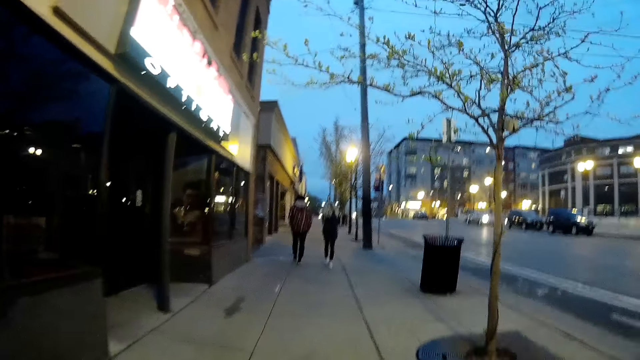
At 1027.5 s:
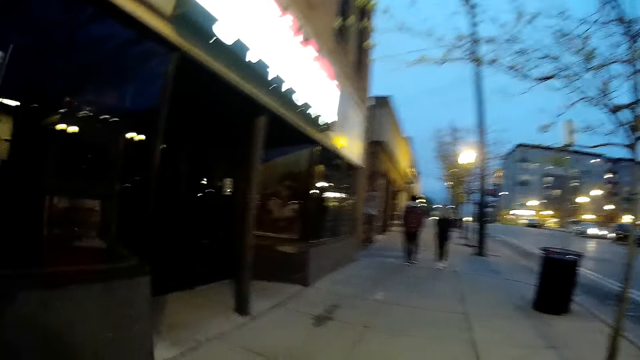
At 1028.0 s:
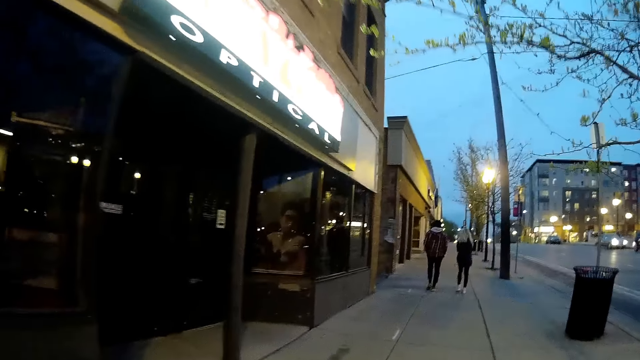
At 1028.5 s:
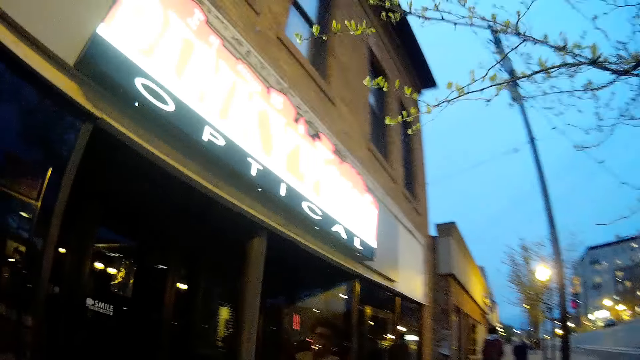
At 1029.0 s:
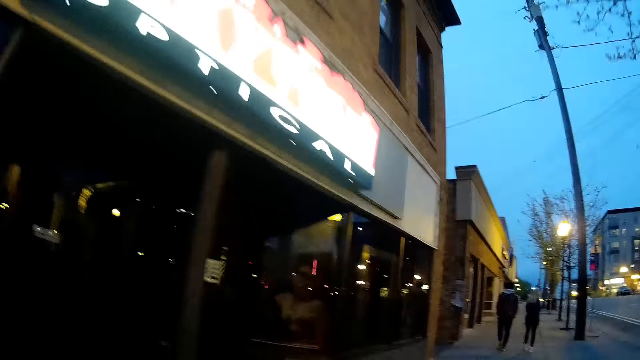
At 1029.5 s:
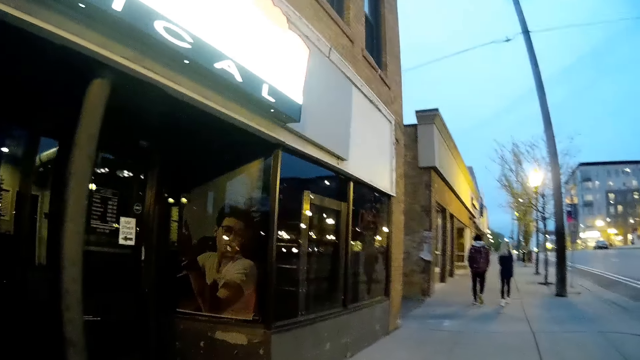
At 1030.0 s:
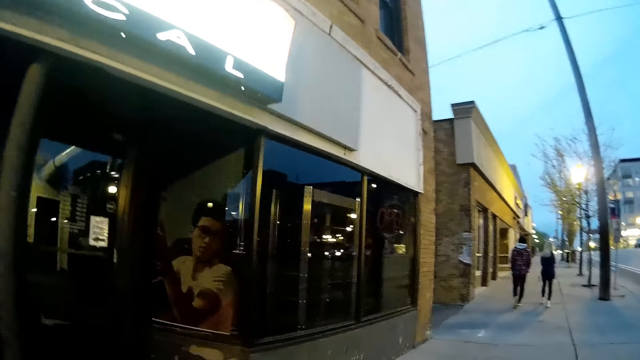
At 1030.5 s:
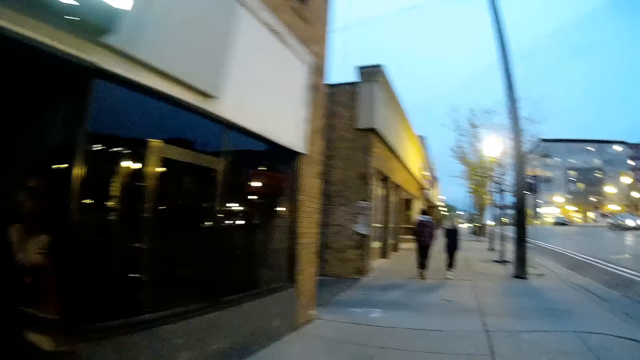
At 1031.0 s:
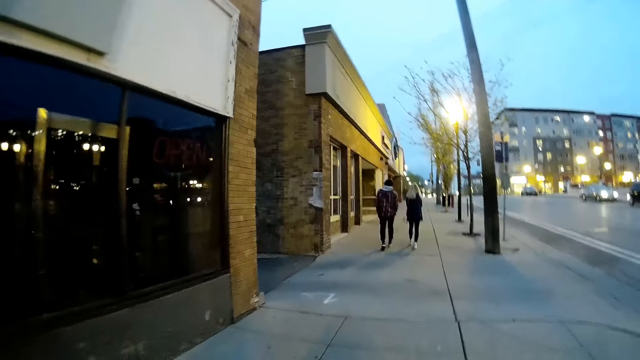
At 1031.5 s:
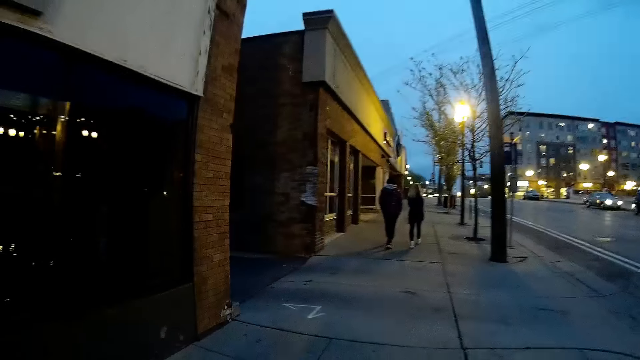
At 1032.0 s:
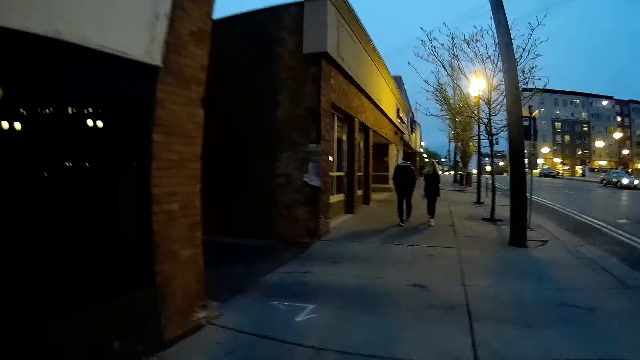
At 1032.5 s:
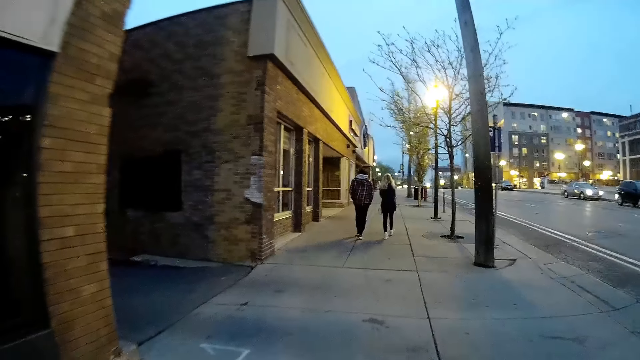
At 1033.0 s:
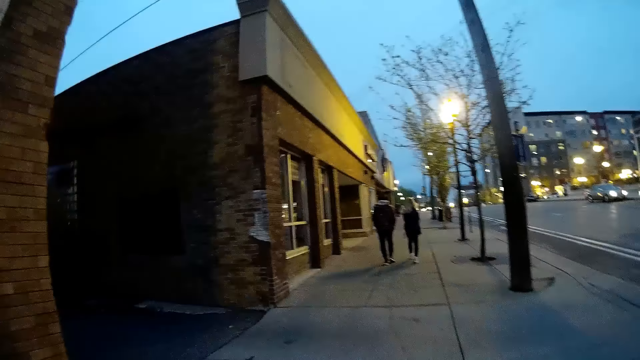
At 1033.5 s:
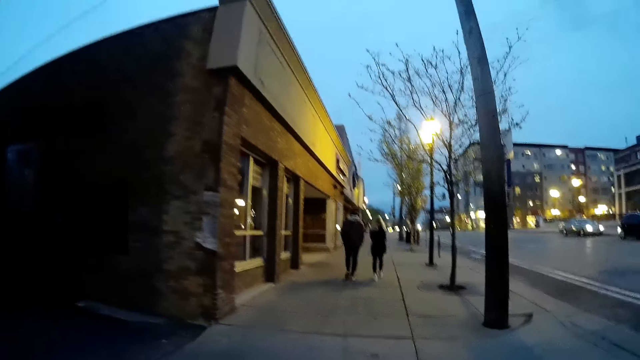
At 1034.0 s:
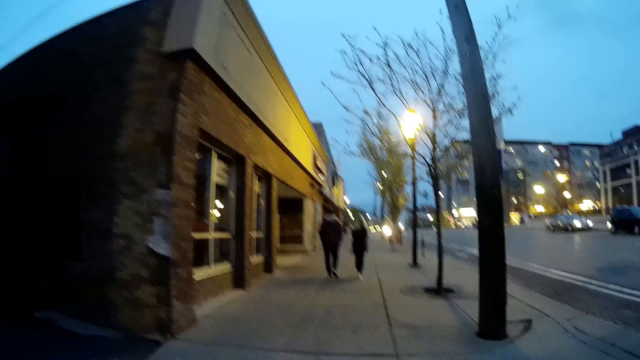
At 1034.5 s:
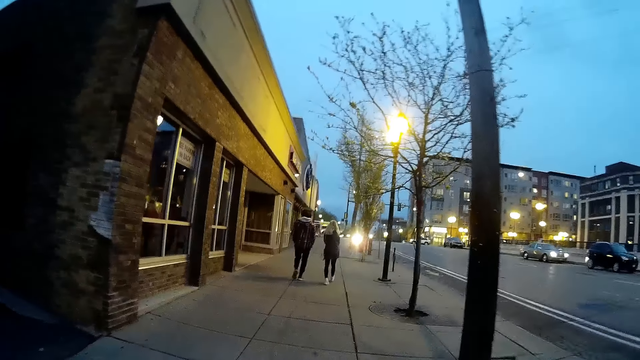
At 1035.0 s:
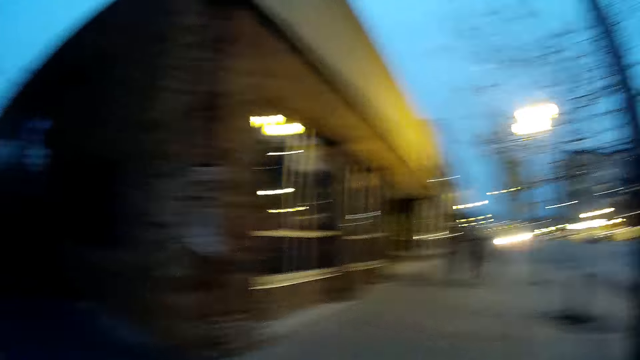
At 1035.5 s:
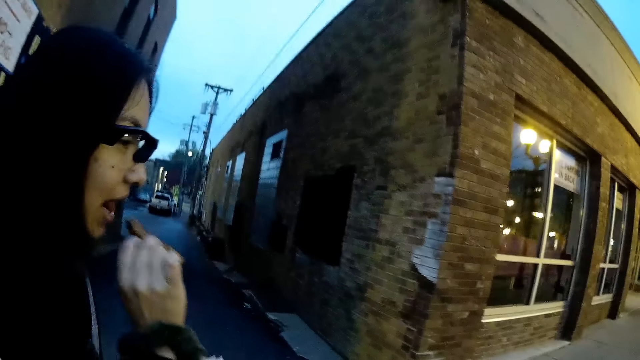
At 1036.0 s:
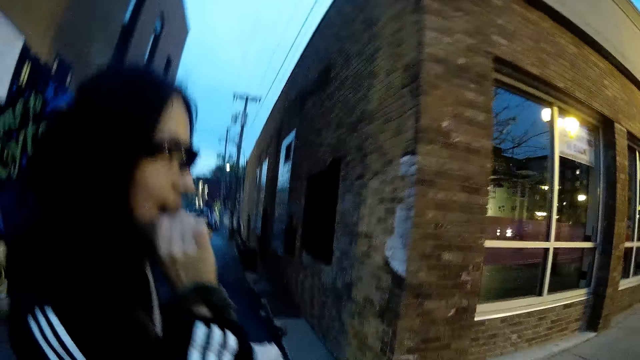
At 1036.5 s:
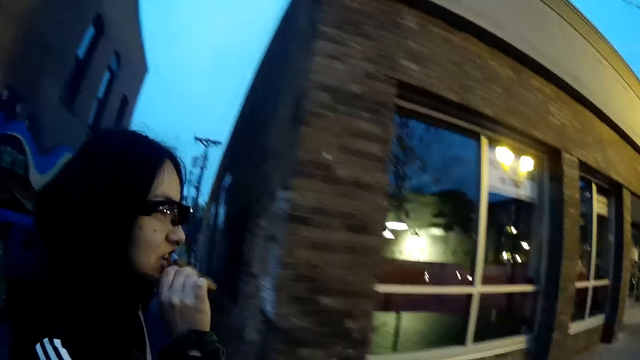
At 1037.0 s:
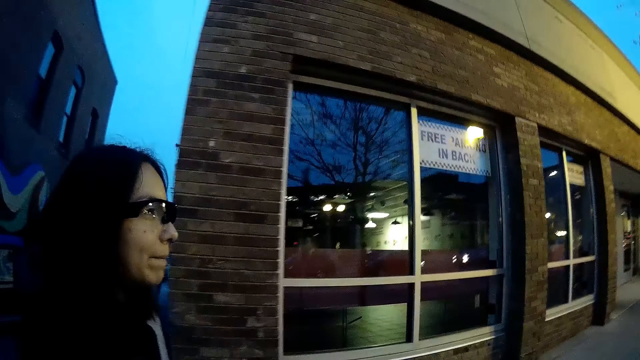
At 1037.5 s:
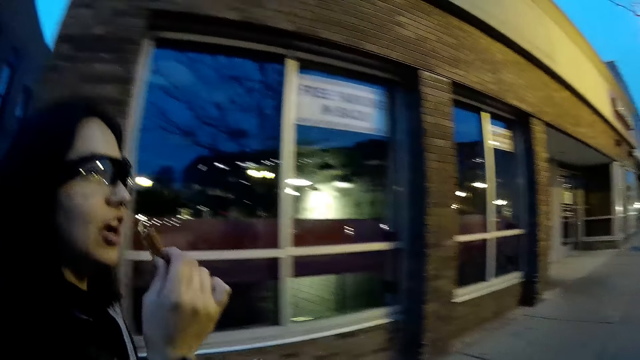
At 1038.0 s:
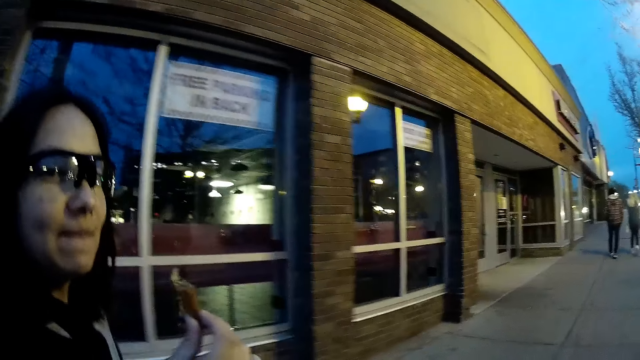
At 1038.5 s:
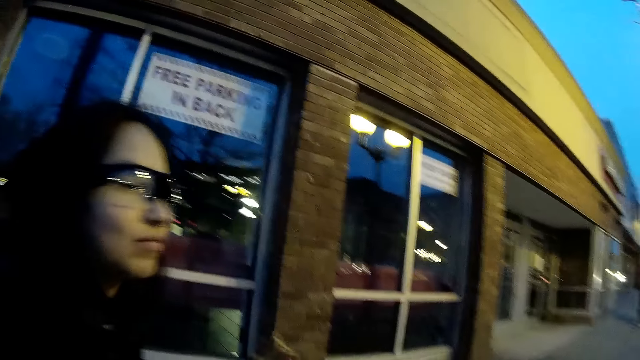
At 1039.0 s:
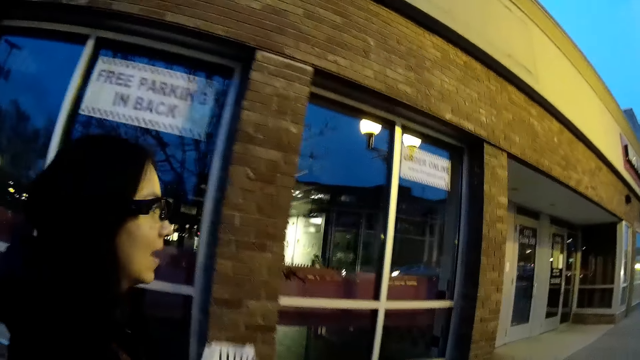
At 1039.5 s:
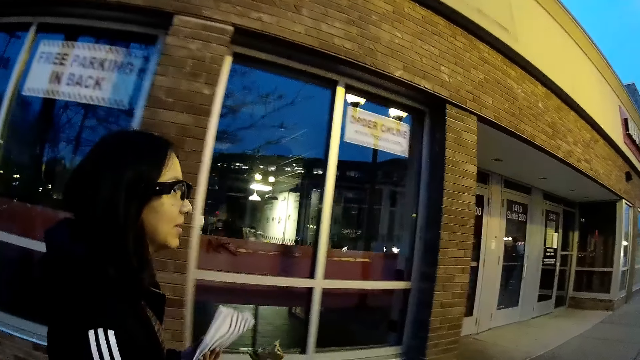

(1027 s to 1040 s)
The camera wearer walks. They converse with a girl. The girl eats a piece of the chocolate chips with her right hand.

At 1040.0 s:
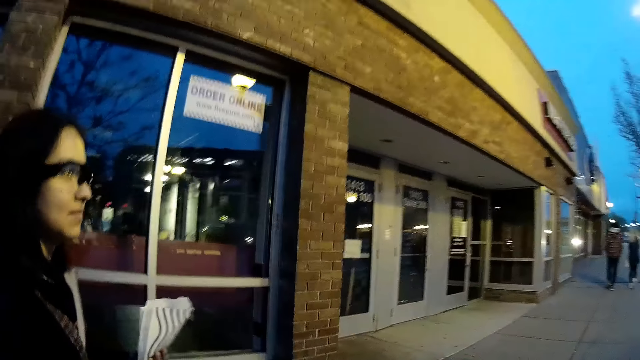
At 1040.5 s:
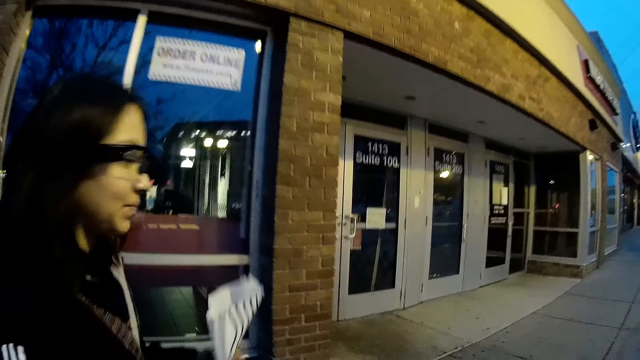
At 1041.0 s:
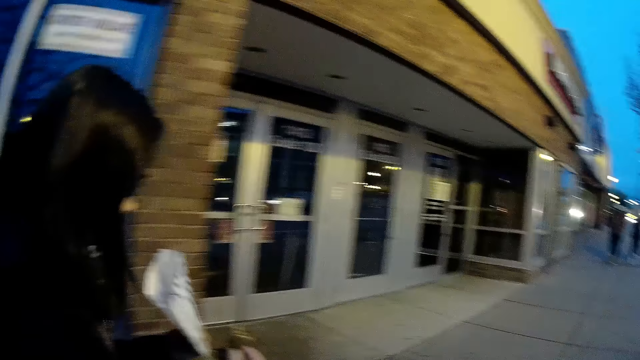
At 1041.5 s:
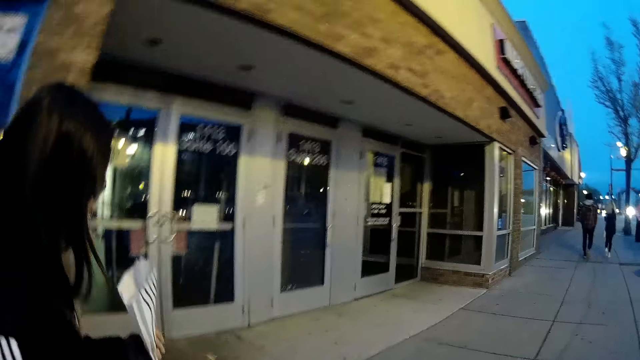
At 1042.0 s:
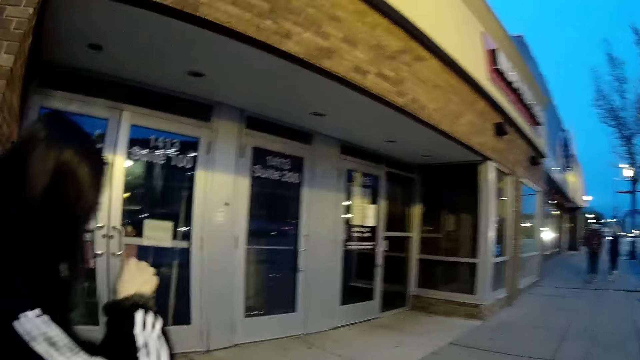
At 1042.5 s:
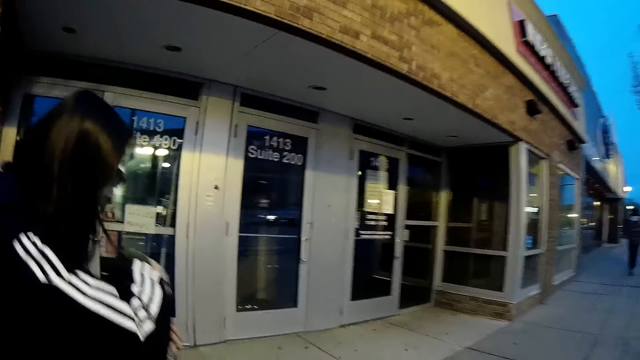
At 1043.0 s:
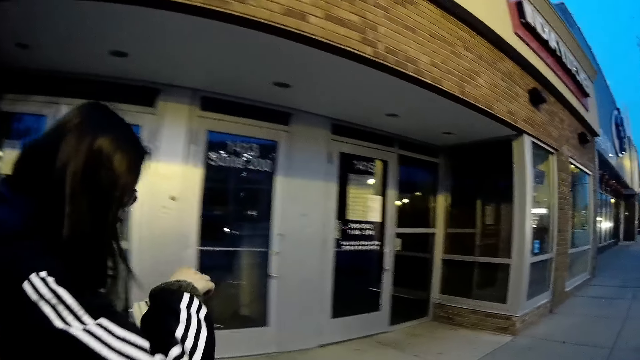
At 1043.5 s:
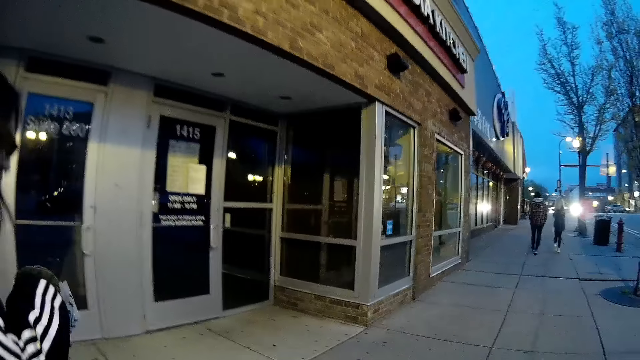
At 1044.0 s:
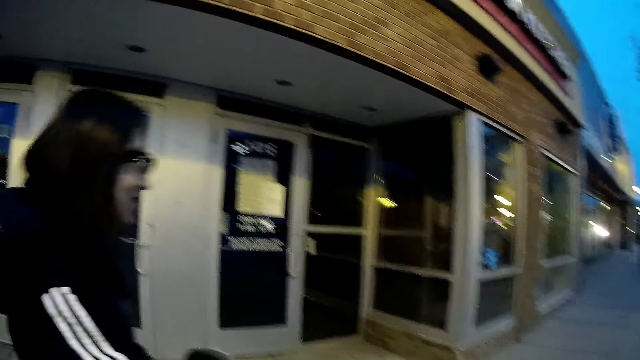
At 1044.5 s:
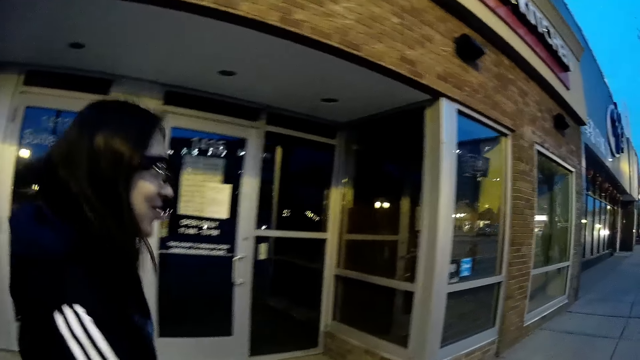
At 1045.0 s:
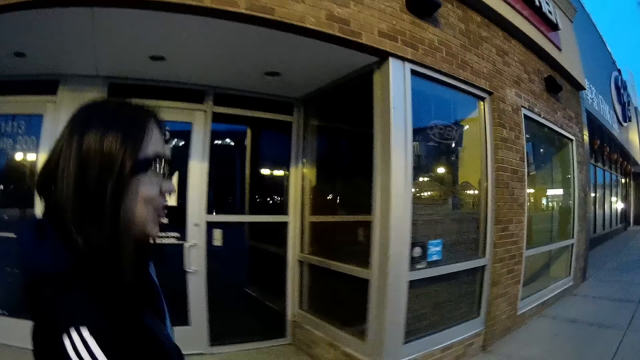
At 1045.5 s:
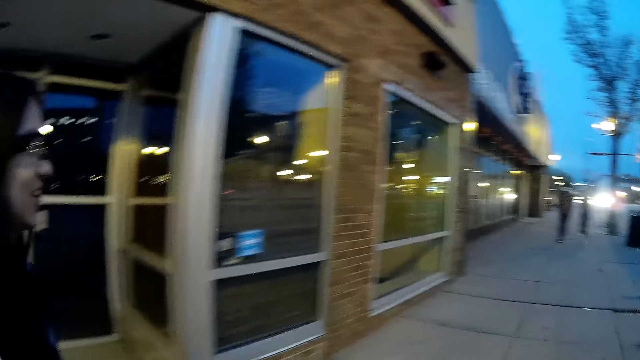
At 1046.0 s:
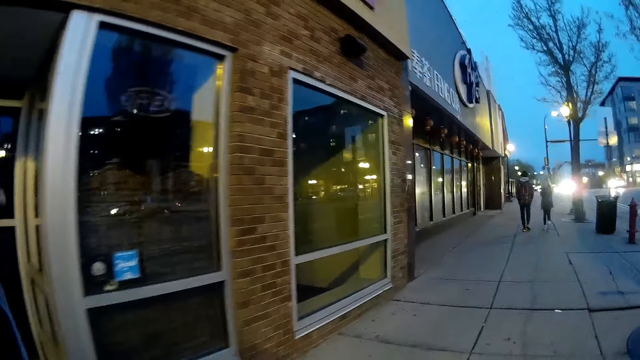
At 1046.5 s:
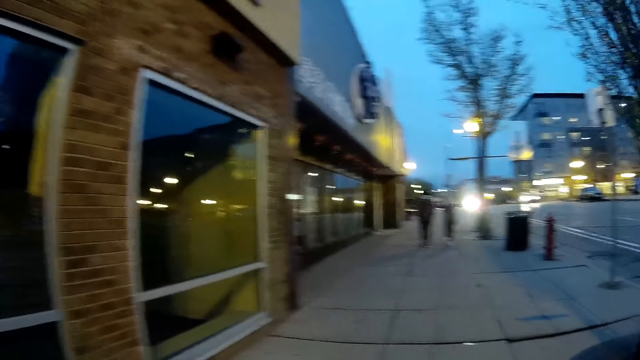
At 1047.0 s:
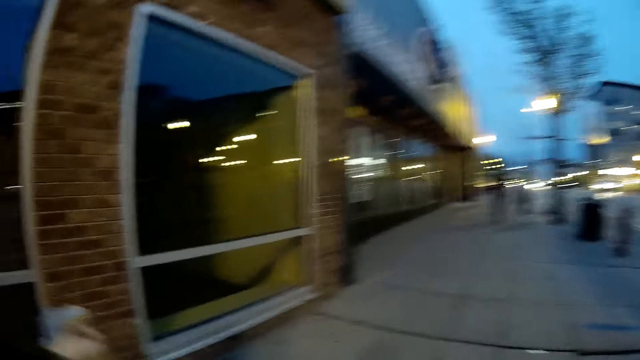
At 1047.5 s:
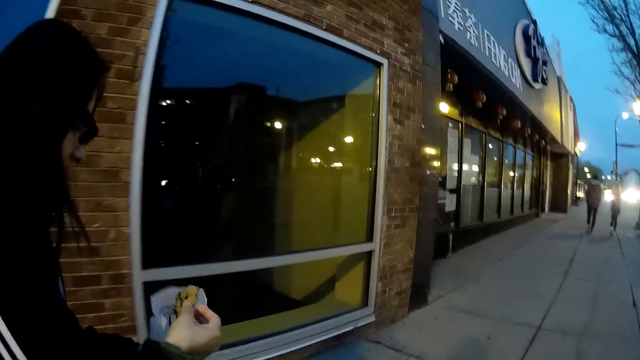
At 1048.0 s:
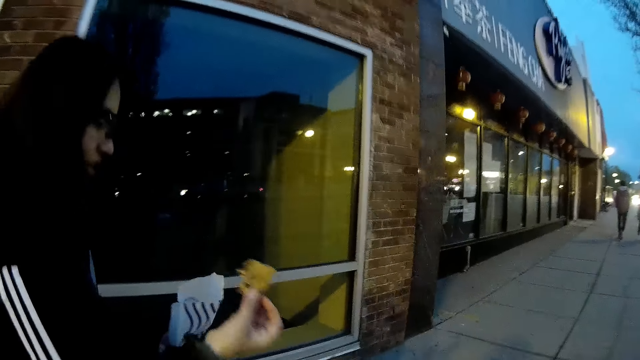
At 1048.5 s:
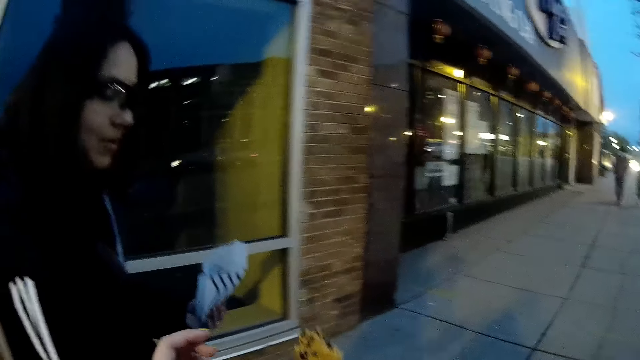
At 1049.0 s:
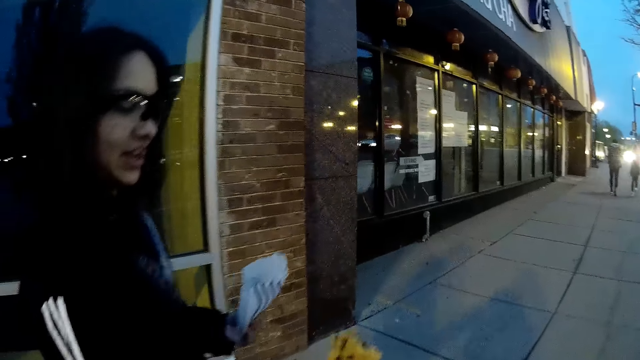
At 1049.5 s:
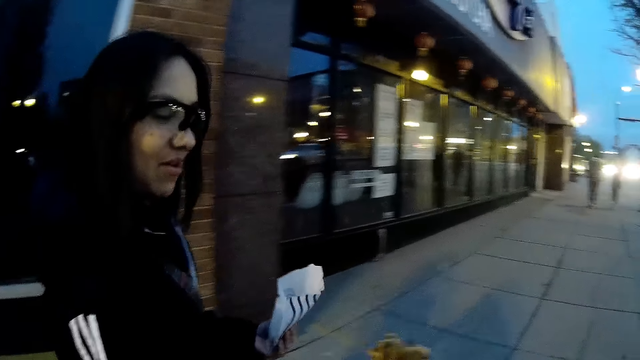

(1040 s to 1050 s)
A girl dips her right hand into the paper wrap. The camera wearer picks cookies from the girl.
